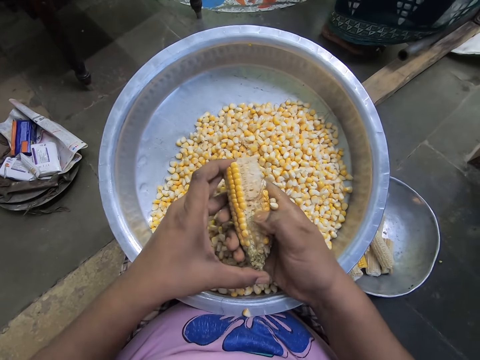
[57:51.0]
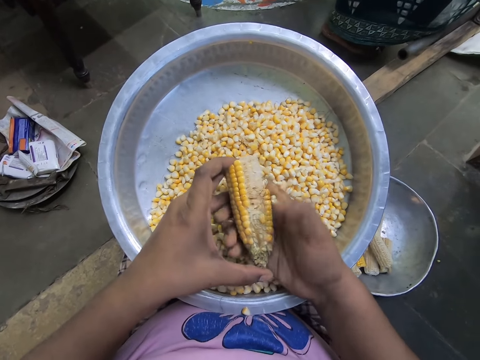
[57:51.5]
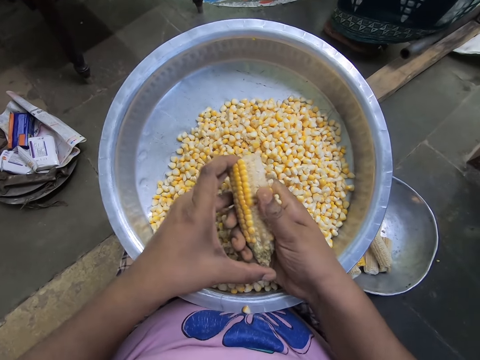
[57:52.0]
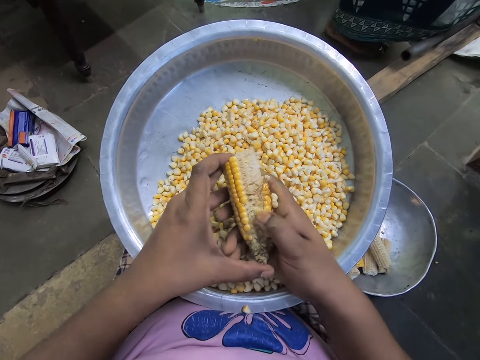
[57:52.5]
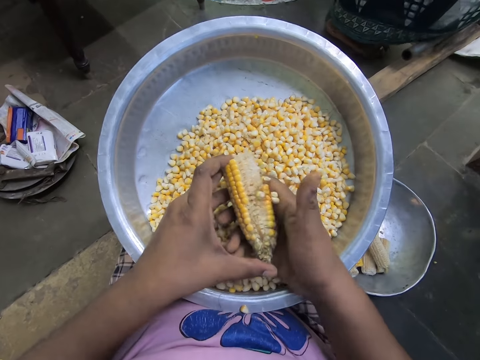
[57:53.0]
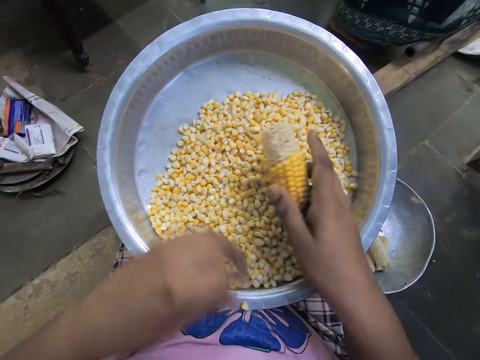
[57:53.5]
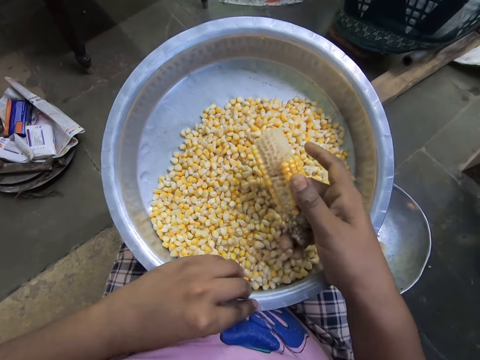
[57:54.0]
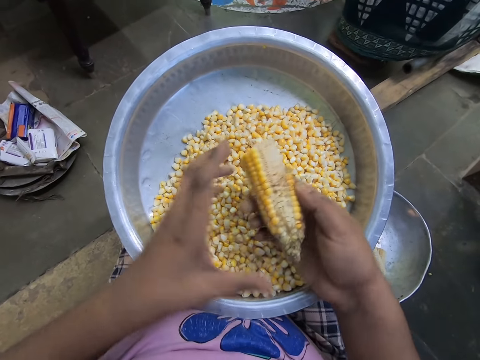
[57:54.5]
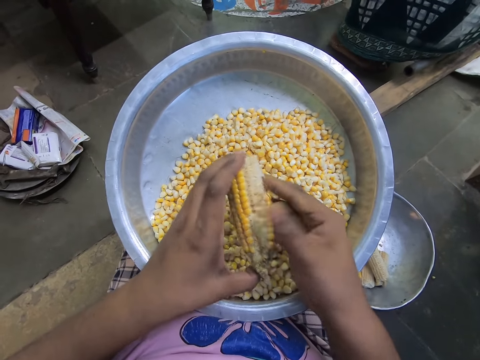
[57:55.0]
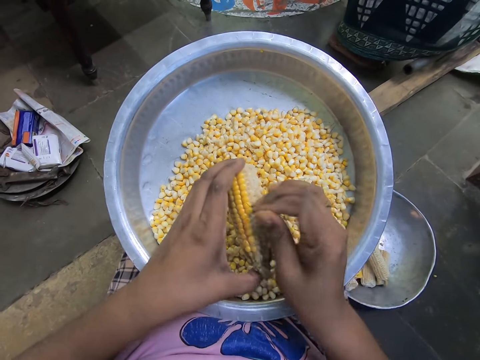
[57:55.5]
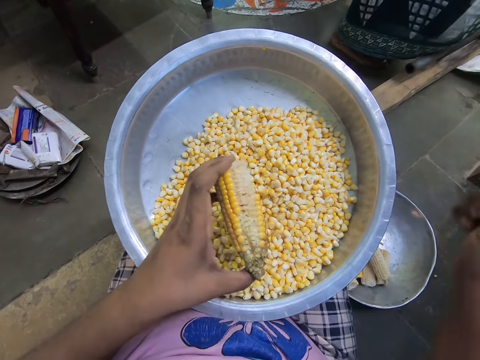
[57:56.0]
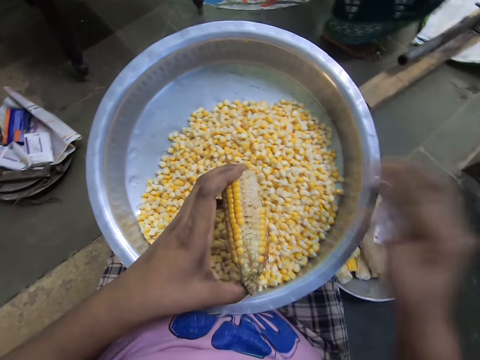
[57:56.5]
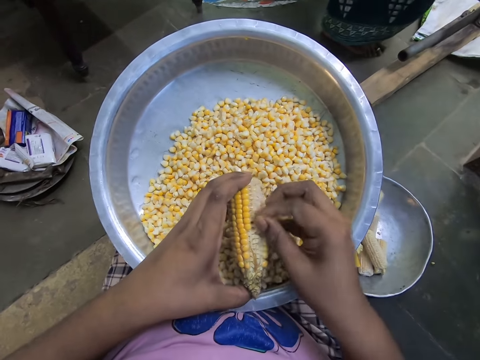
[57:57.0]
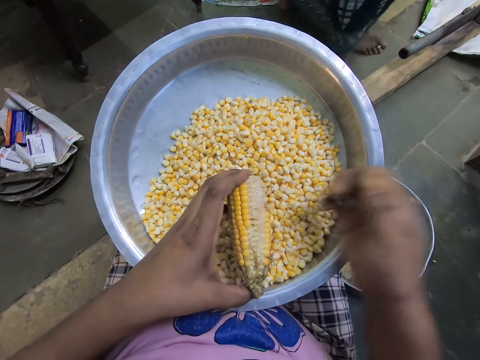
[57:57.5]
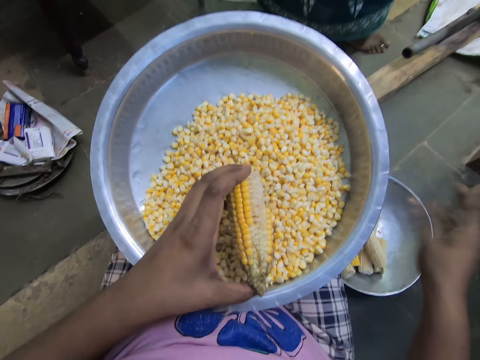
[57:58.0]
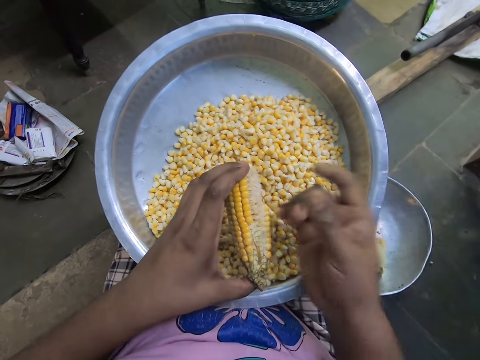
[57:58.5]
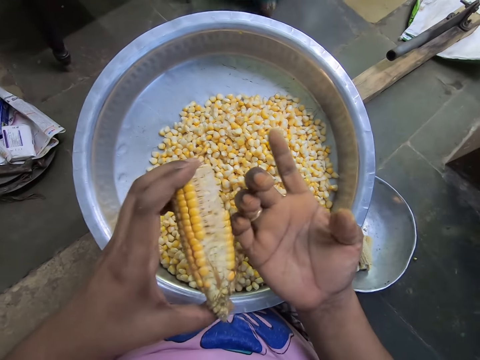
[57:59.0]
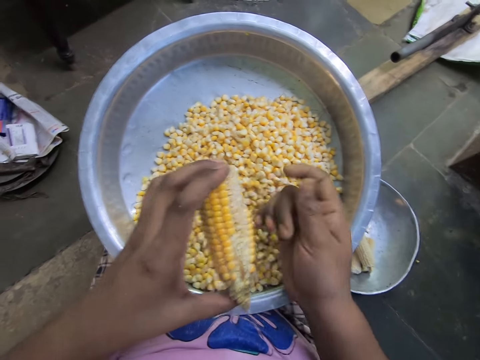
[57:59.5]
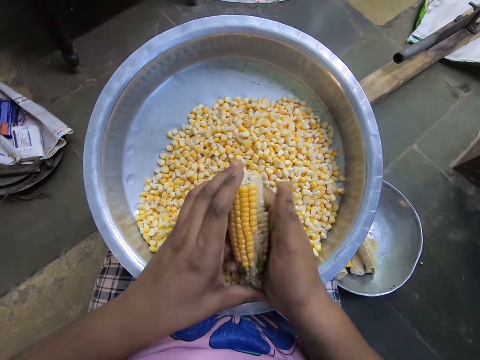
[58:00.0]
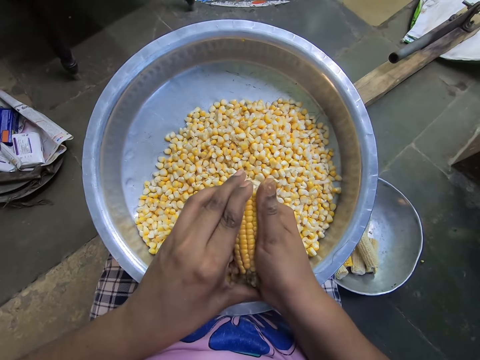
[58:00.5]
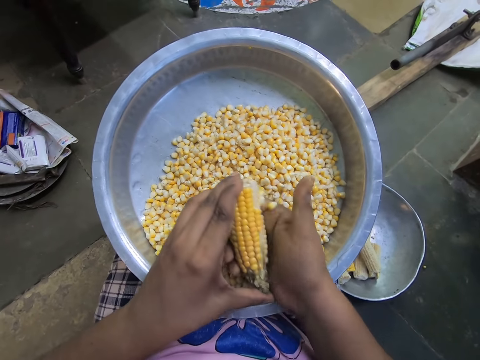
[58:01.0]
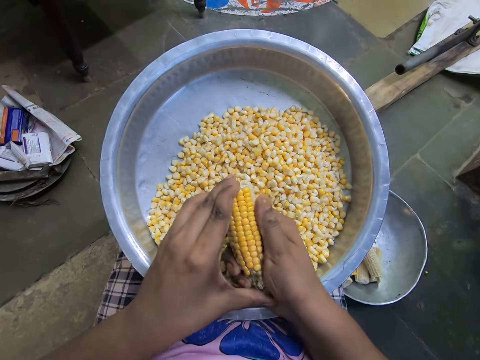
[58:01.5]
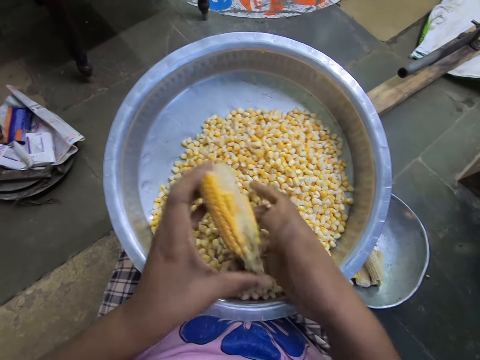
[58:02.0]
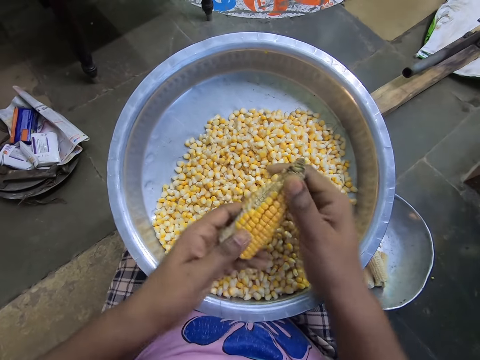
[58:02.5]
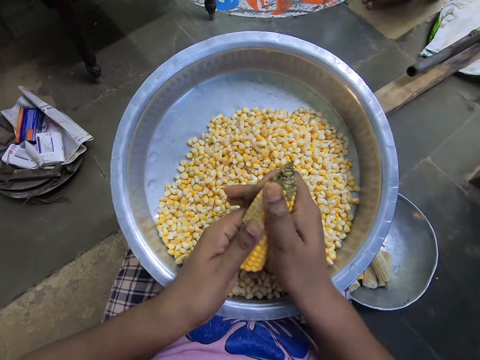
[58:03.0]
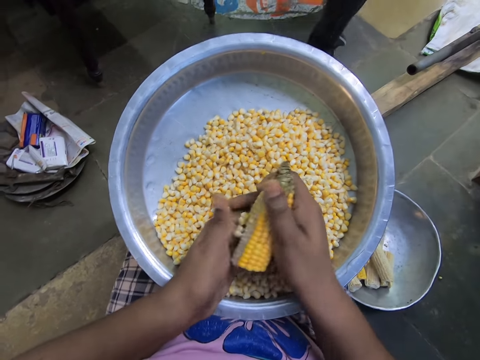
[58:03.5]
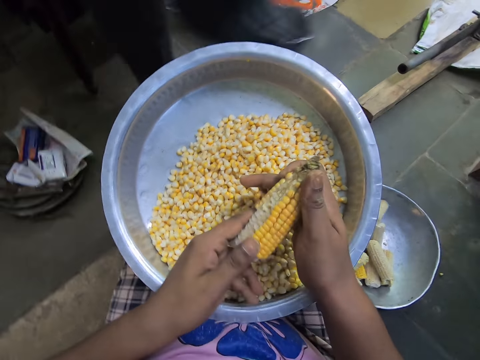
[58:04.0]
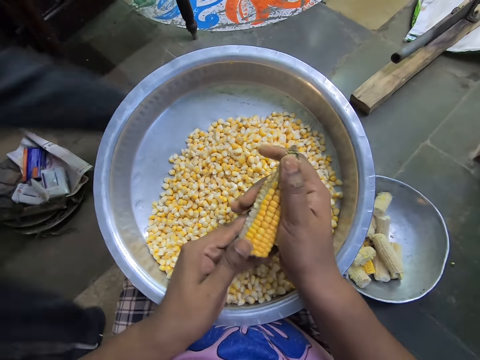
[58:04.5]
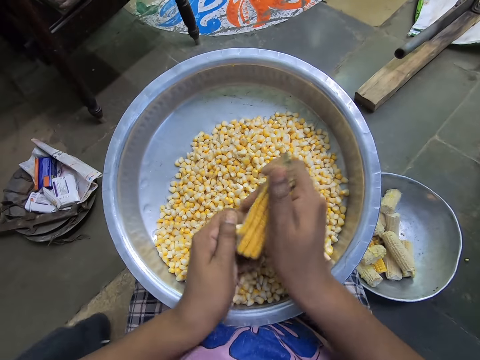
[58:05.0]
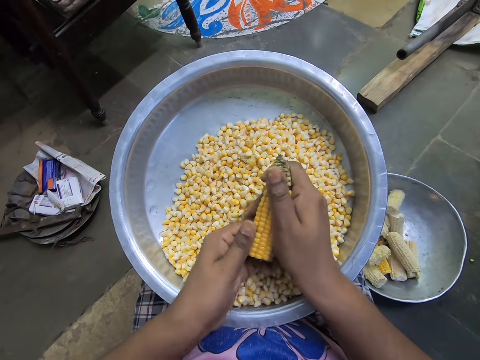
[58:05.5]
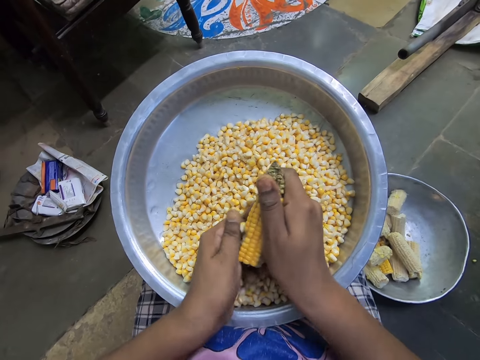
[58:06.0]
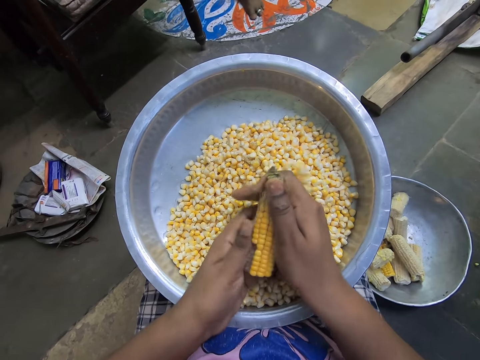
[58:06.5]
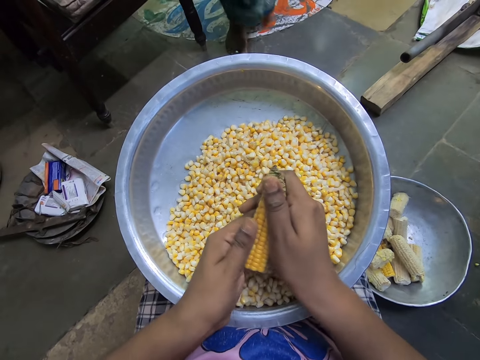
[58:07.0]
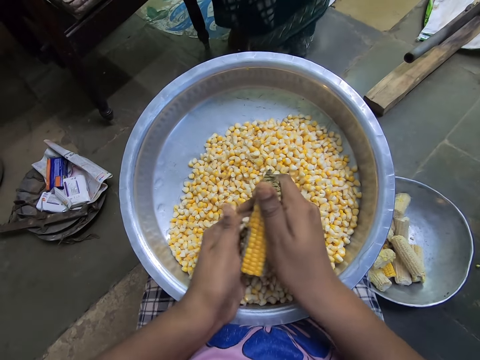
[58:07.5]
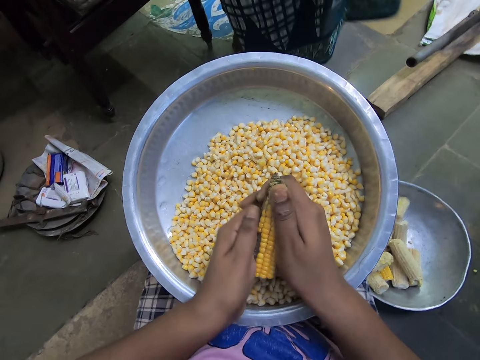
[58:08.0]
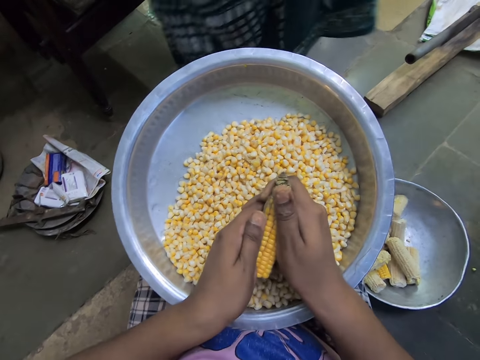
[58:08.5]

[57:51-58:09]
The camera wearer shucks the maize cob. She shucks the maize cob again. She holds the corn cob with her right hand. She picks a corn kernel from the rim of the steel bowl on her leg with her left hand. She drops the corn kernel into the steel bowl on her legs with her left hand. She shucks the maize cob. She passes the corn cob from her right hand to her left hand. She removes corn silk from the corn cob with her right hand. She shucks the maize cob. She shucks the maize cob again. She drops the corn silk into the steel bowl on the floor with her right hand. She holds the corn cob with both hands. She removes corn kernels from the corn cob over the steel bowl with her right hand. She adjusts the corn cob with both hands. She removes corn kernels from the corn cob over the steel bowl with her left hand. She shucks the maize cob. She shucks the maize cob repeatedly.

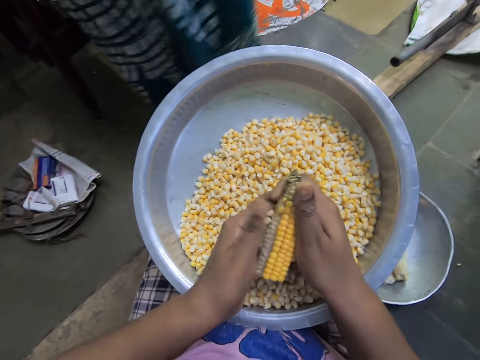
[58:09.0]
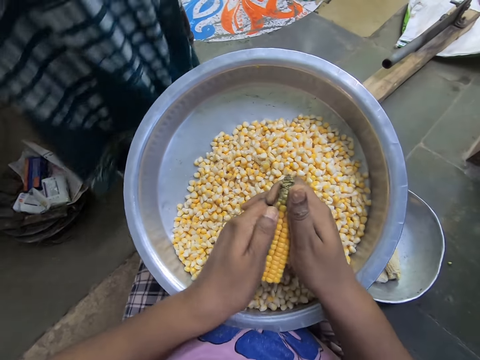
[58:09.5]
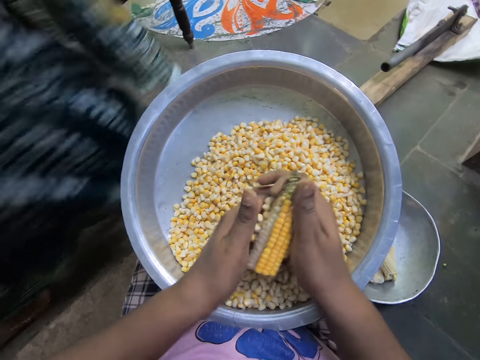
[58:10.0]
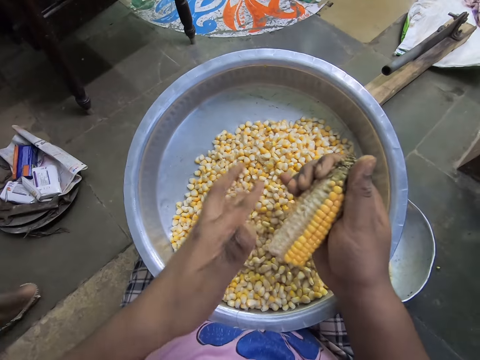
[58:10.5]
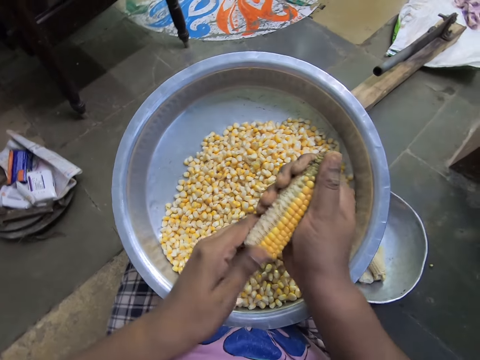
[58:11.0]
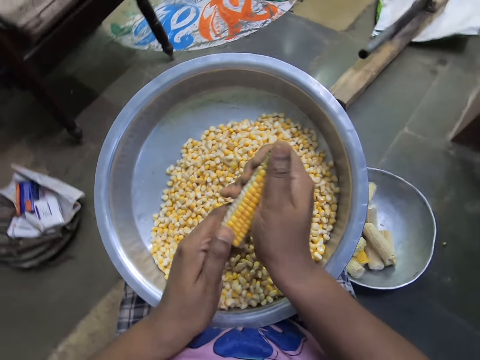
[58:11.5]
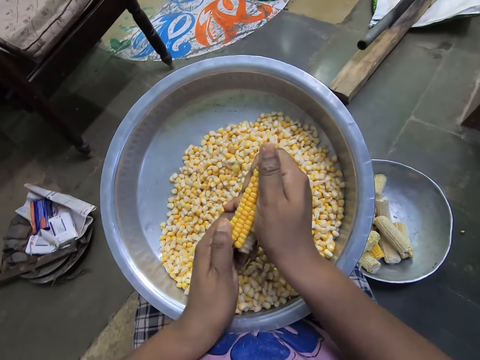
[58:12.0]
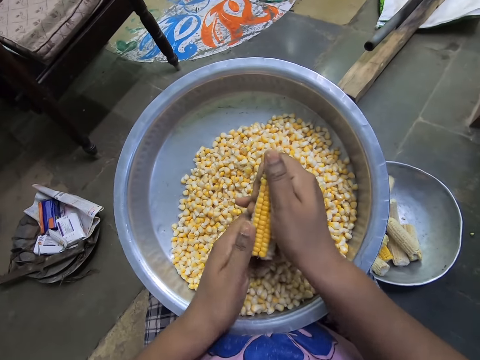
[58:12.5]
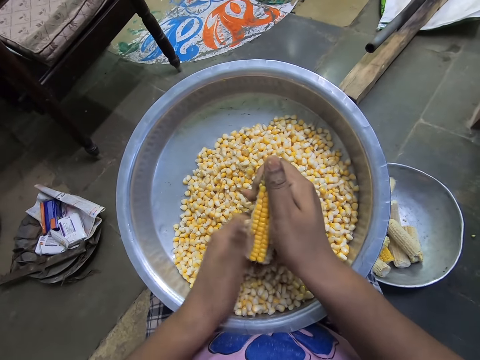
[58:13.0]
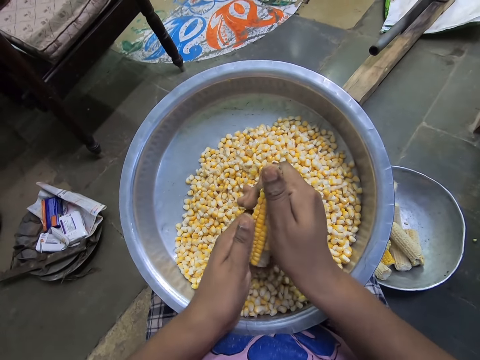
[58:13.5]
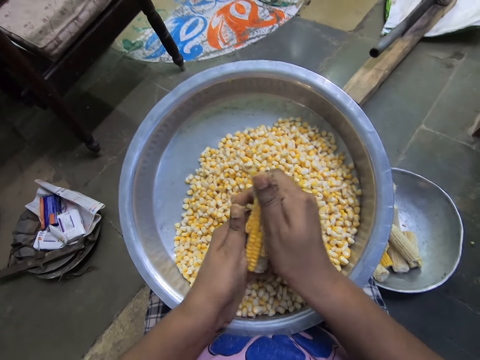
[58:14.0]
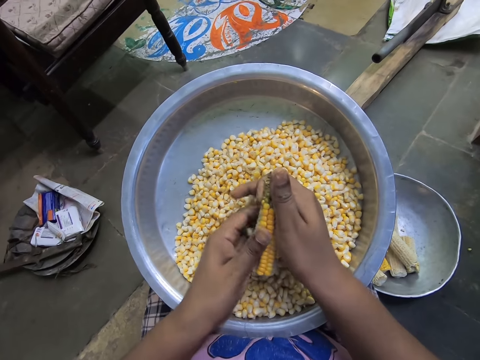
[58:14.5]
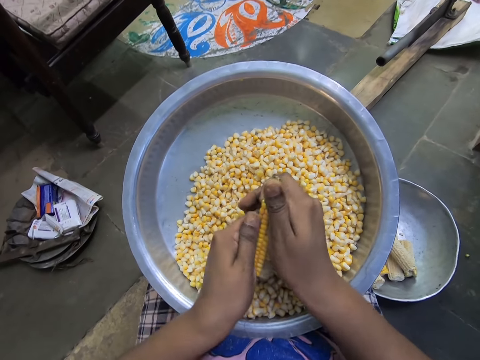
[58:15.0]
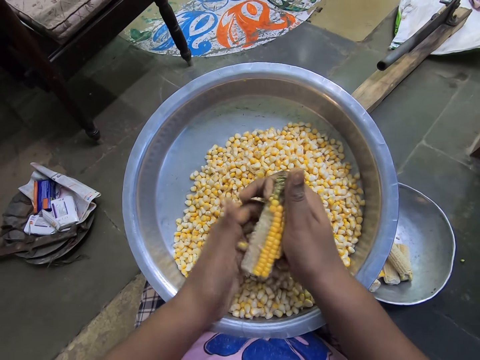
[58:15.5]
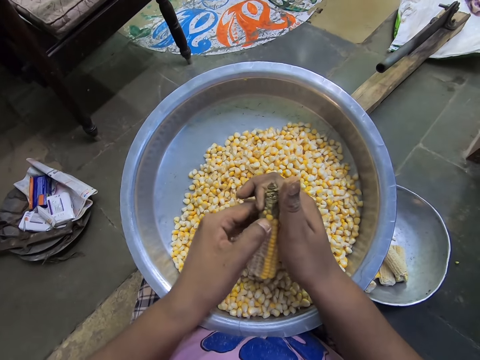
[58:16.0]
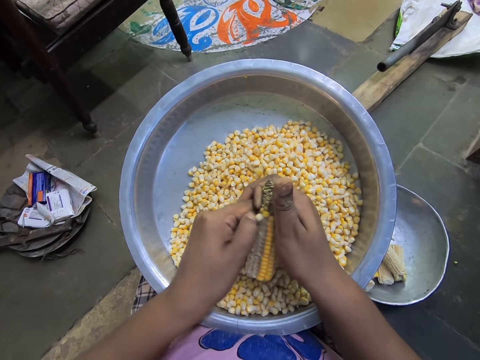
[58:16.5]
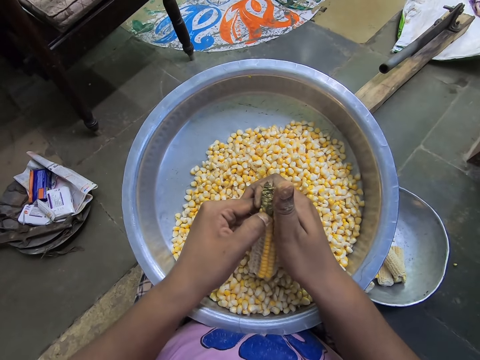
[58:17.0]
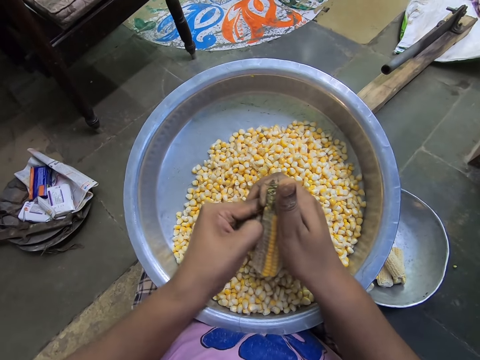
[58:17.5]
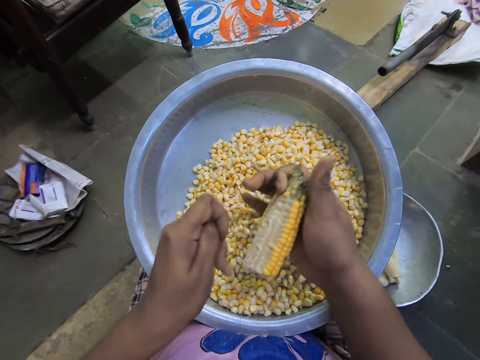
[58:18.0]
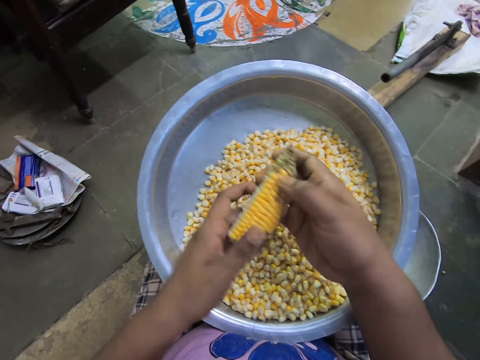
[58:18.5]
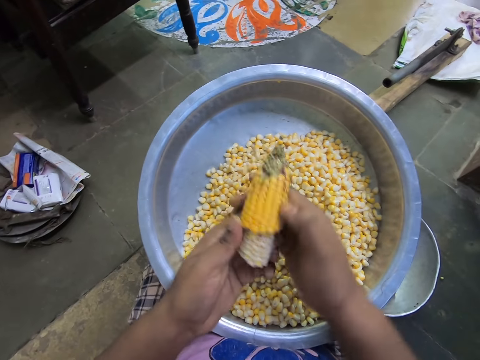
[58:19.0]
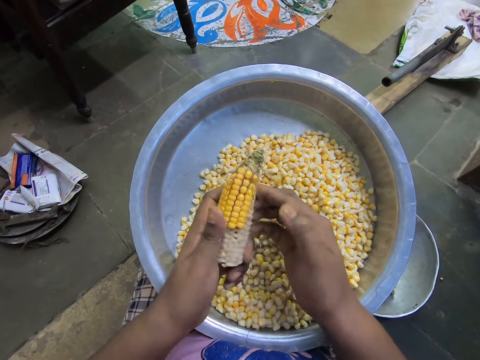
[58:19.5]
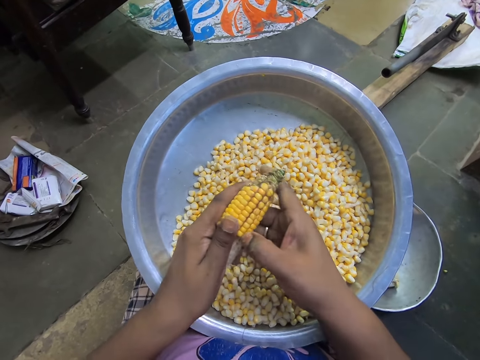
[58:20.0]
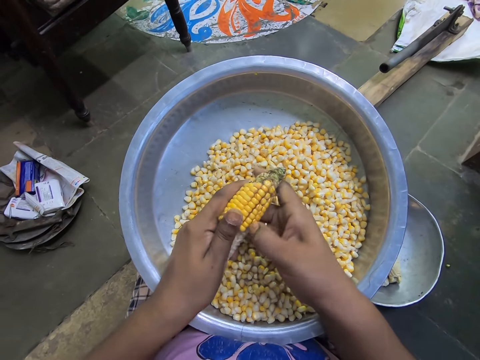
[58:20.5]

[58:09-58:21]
The camera wearer shucks the maize cob repeatedly. She holds the corn cob with her right hand. She shucks the maize cob again. She passes the corn cob from her right hand to her left hand. She holds the corn cob with both hands. She shucks the maize cob again. She removes corn kernels from the corn cob over the steel bowl with her right hand.
